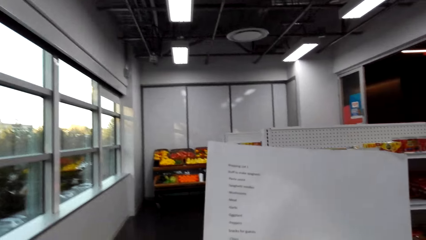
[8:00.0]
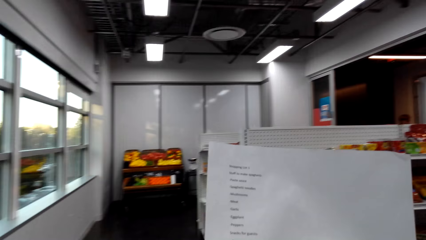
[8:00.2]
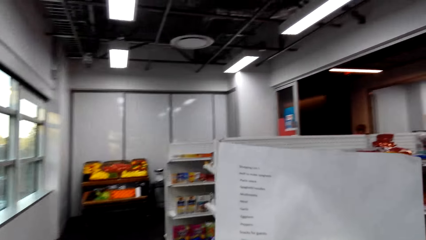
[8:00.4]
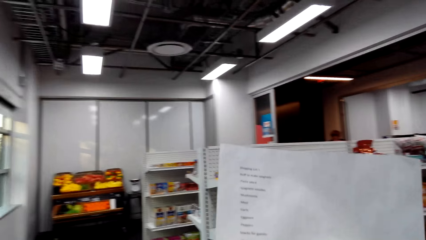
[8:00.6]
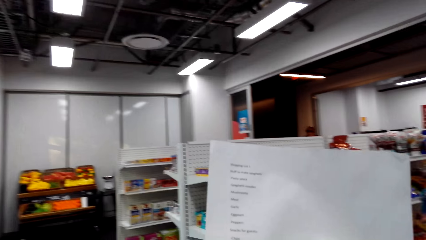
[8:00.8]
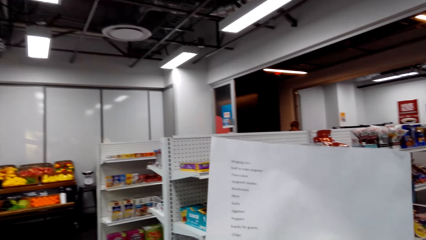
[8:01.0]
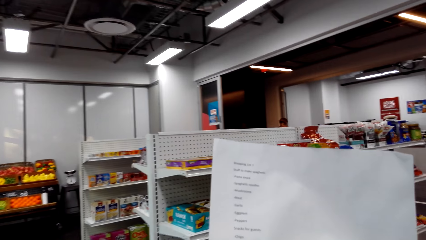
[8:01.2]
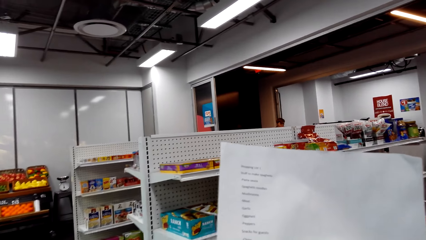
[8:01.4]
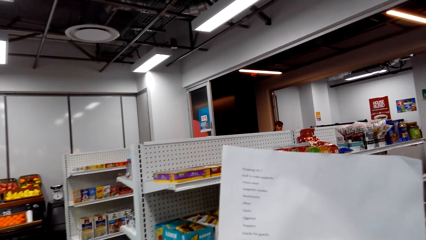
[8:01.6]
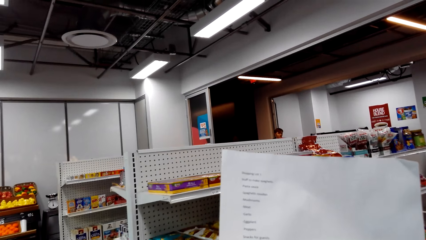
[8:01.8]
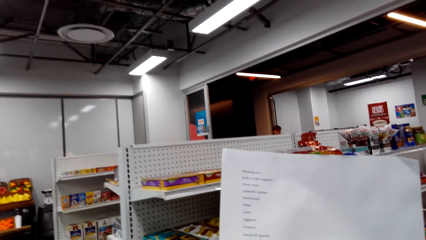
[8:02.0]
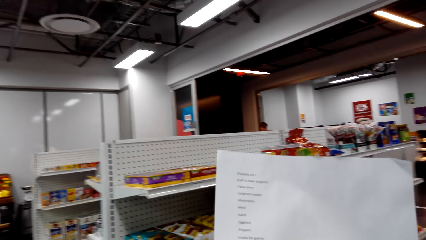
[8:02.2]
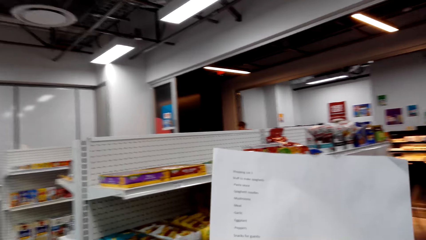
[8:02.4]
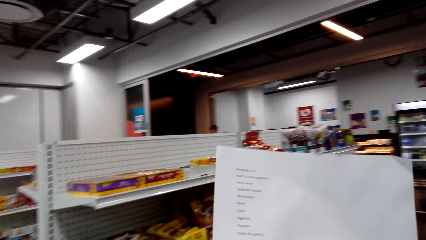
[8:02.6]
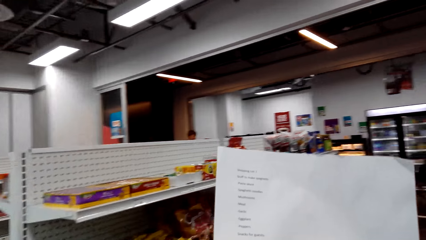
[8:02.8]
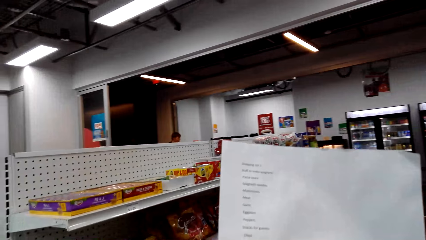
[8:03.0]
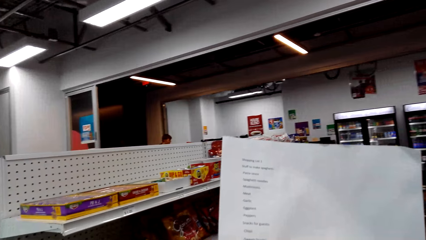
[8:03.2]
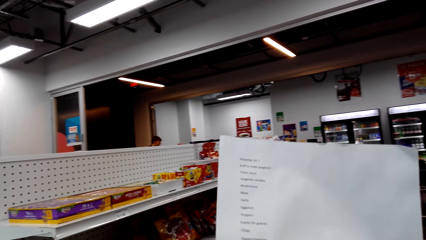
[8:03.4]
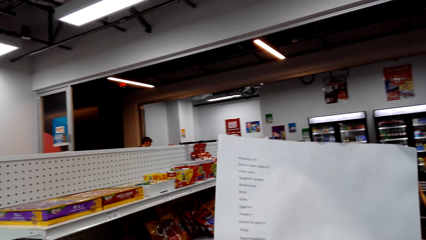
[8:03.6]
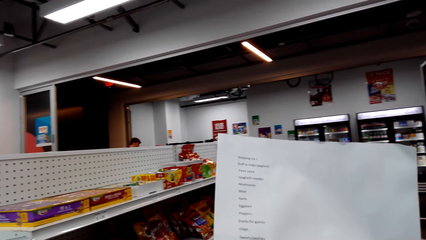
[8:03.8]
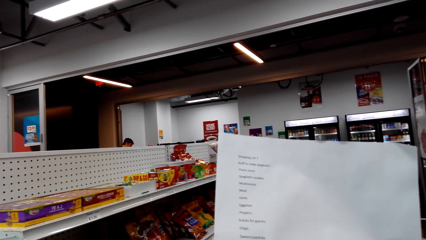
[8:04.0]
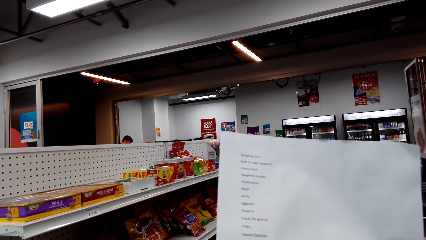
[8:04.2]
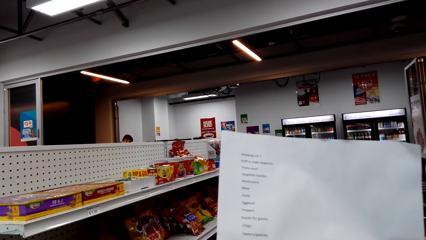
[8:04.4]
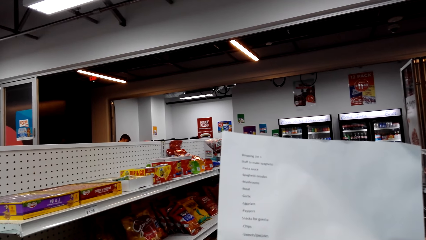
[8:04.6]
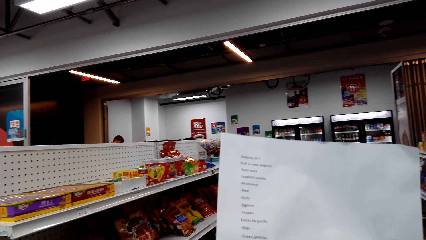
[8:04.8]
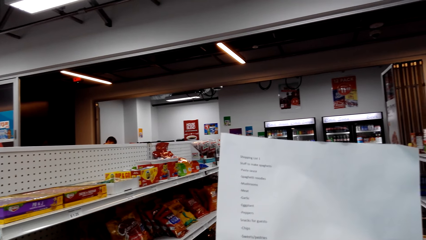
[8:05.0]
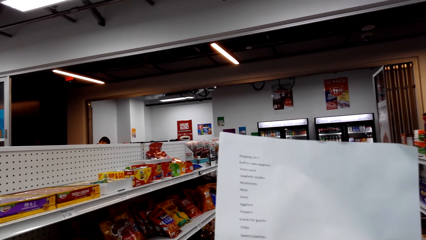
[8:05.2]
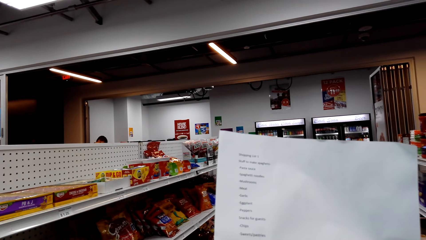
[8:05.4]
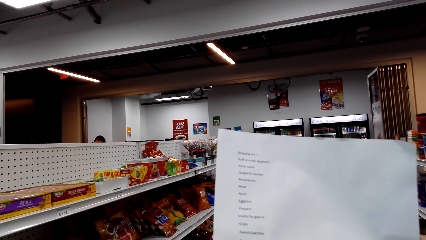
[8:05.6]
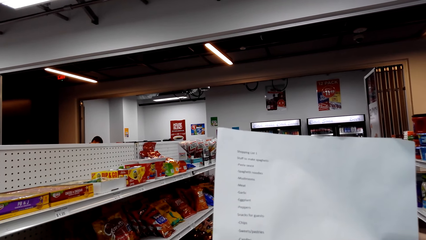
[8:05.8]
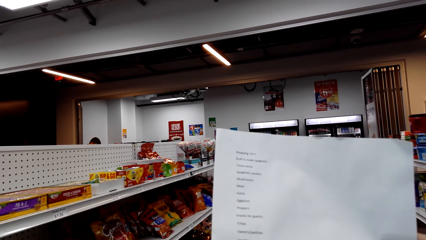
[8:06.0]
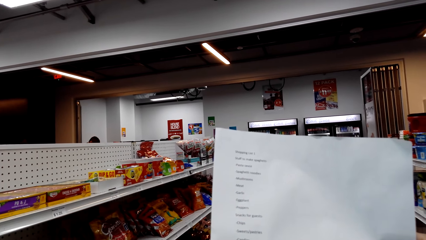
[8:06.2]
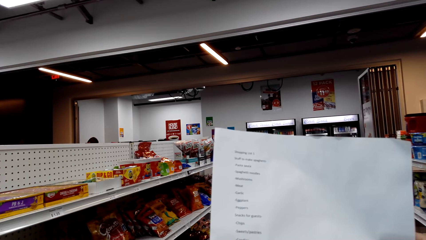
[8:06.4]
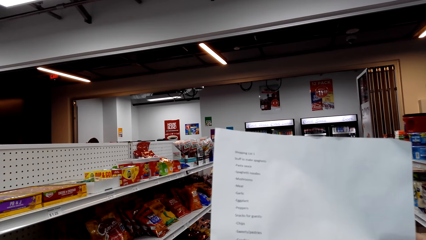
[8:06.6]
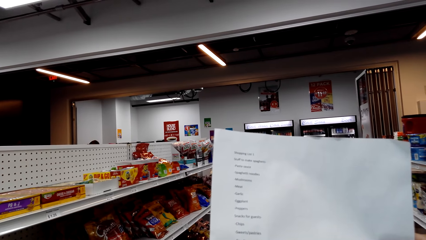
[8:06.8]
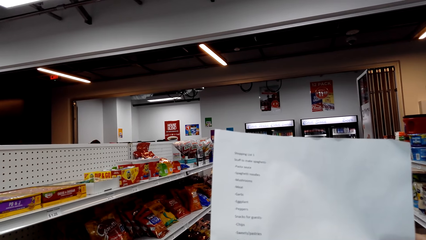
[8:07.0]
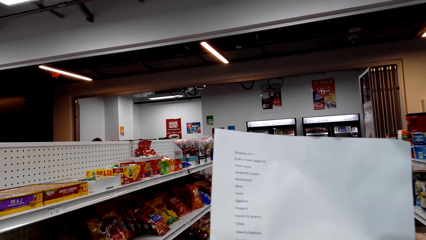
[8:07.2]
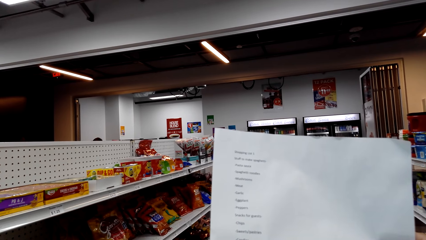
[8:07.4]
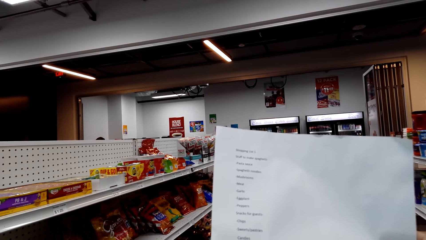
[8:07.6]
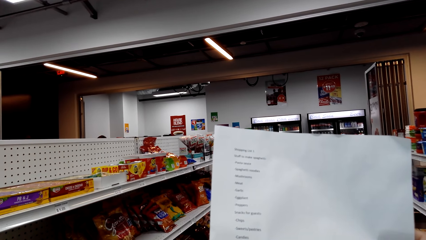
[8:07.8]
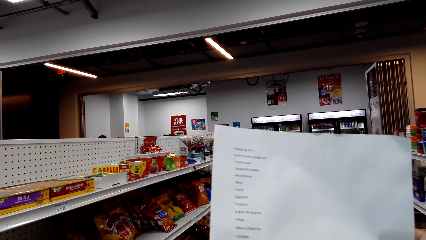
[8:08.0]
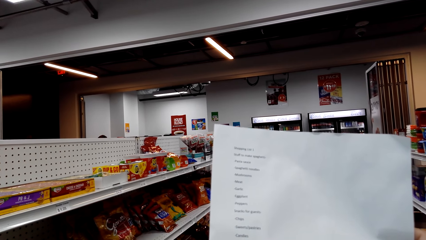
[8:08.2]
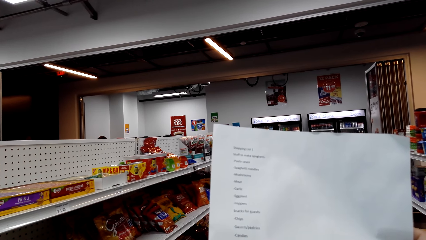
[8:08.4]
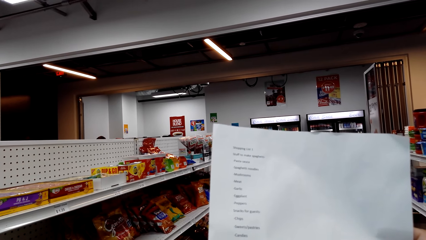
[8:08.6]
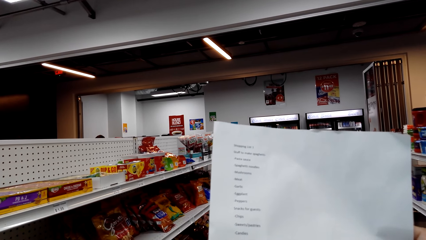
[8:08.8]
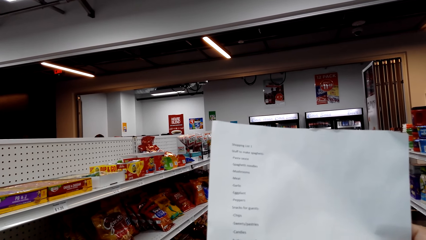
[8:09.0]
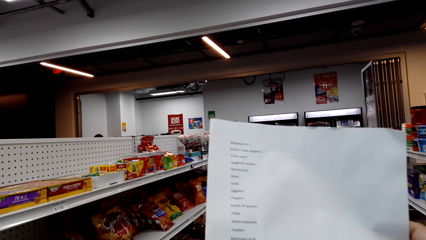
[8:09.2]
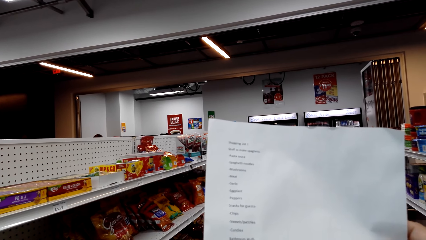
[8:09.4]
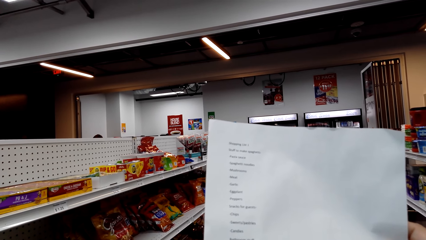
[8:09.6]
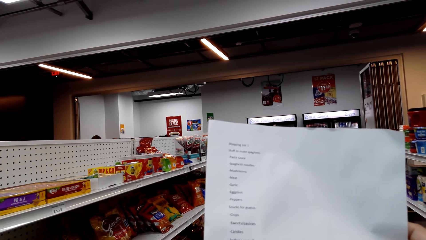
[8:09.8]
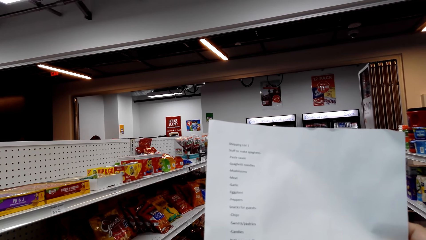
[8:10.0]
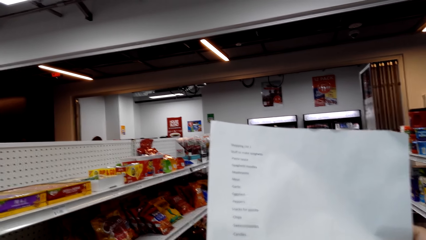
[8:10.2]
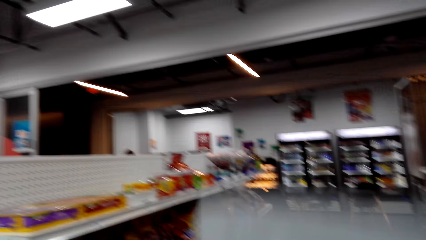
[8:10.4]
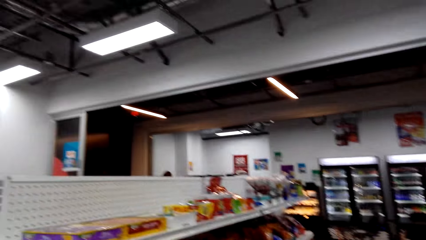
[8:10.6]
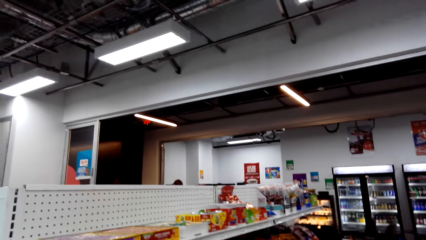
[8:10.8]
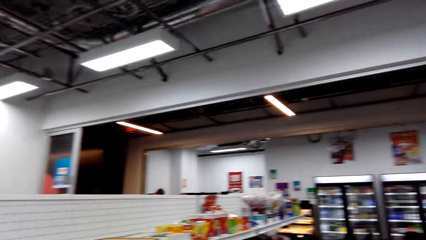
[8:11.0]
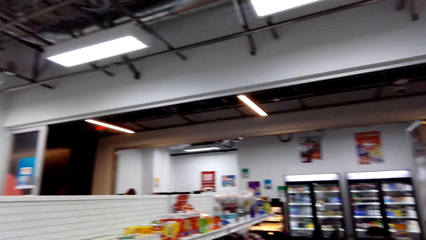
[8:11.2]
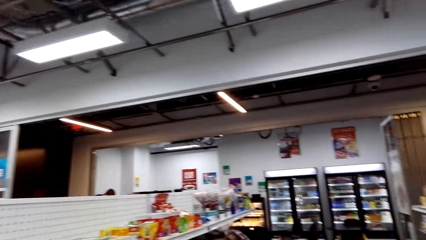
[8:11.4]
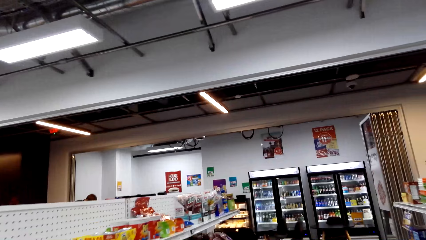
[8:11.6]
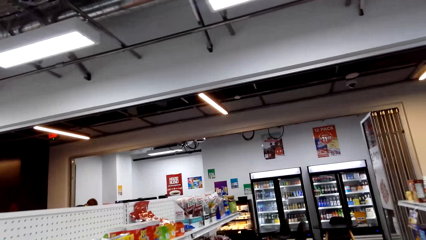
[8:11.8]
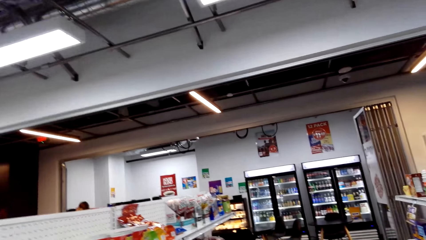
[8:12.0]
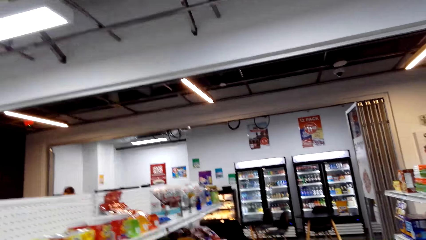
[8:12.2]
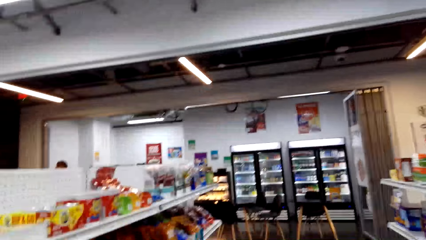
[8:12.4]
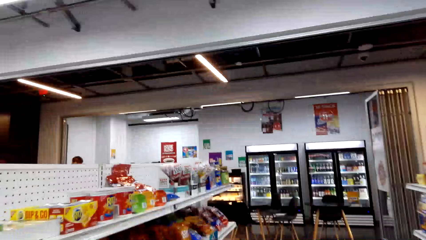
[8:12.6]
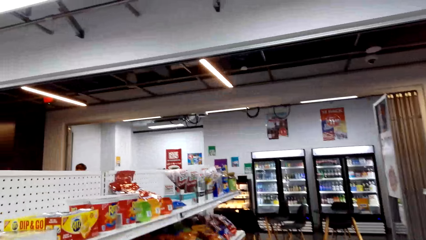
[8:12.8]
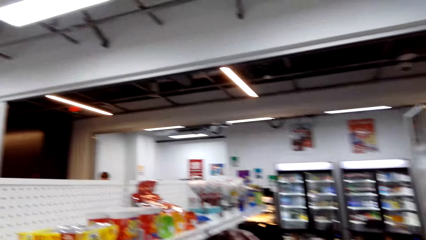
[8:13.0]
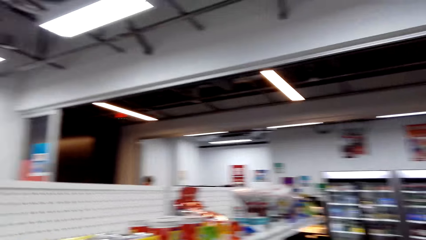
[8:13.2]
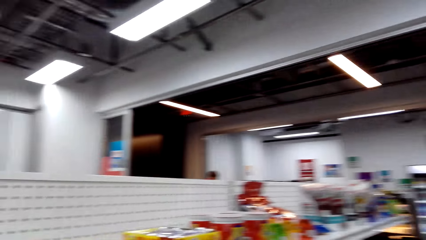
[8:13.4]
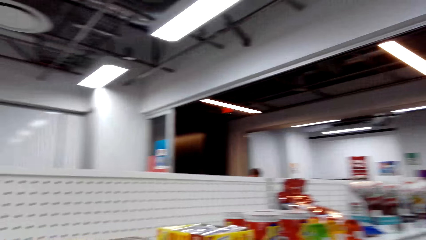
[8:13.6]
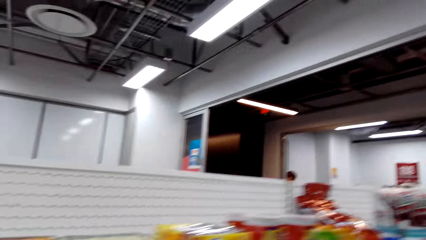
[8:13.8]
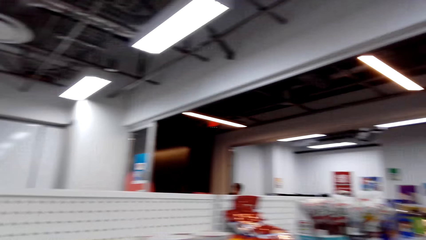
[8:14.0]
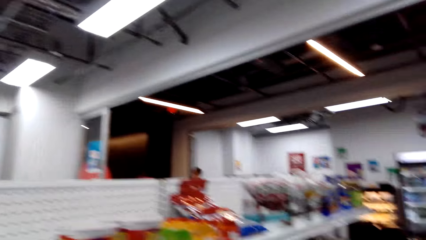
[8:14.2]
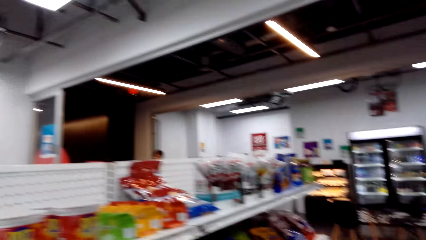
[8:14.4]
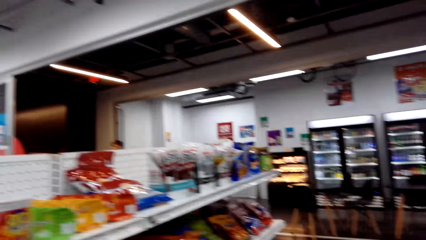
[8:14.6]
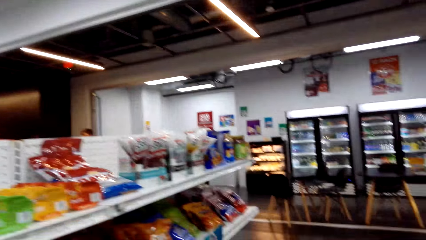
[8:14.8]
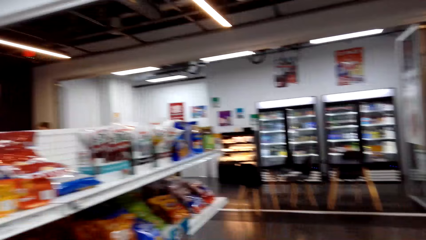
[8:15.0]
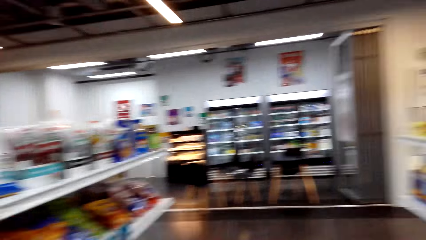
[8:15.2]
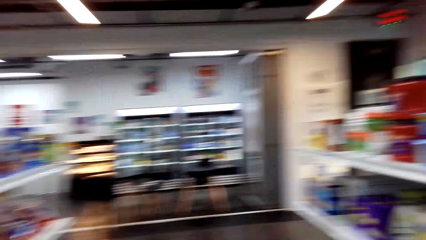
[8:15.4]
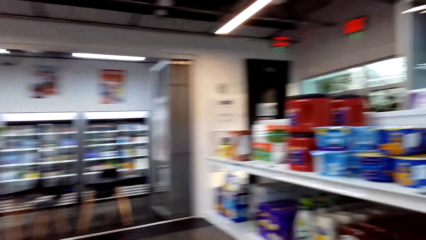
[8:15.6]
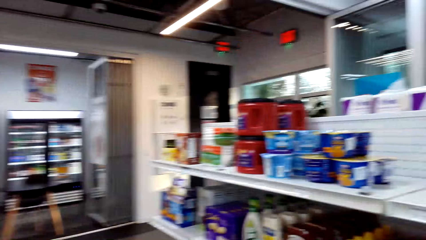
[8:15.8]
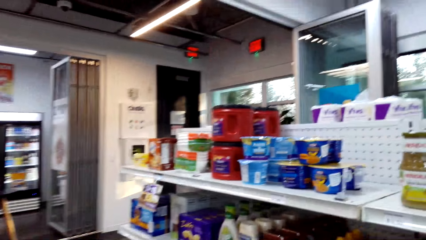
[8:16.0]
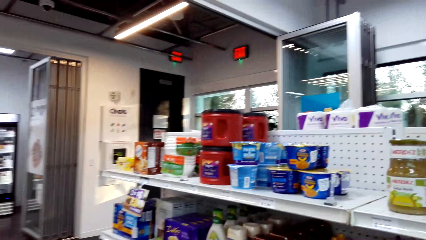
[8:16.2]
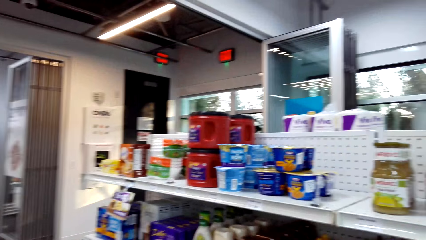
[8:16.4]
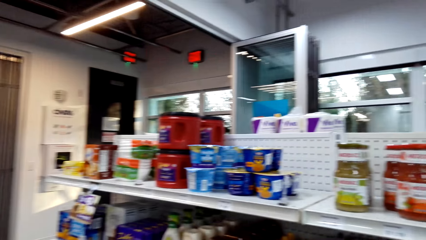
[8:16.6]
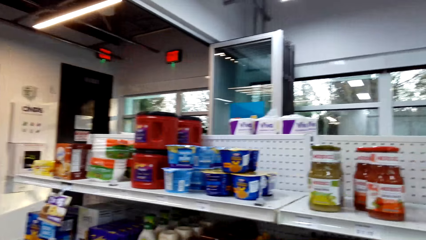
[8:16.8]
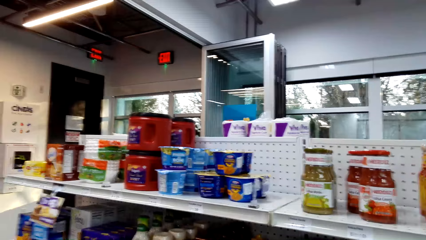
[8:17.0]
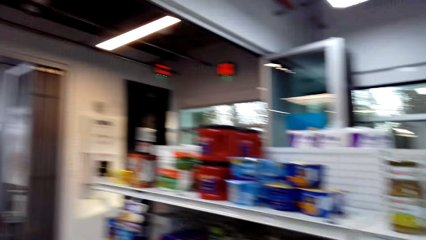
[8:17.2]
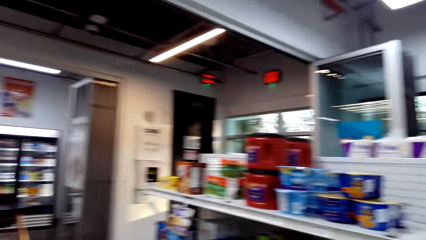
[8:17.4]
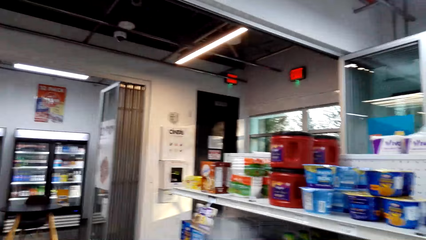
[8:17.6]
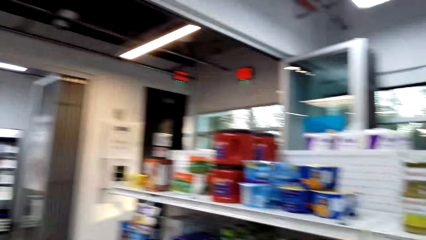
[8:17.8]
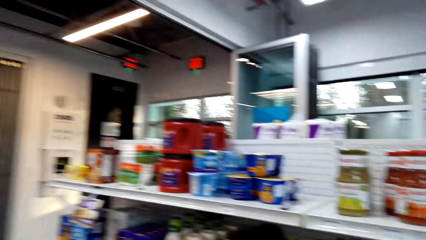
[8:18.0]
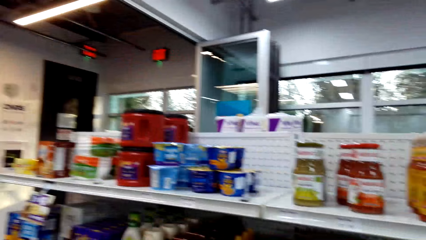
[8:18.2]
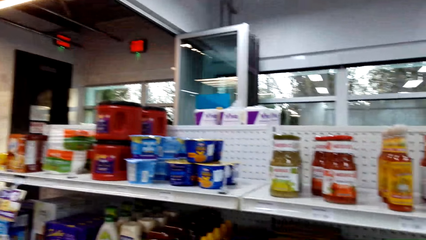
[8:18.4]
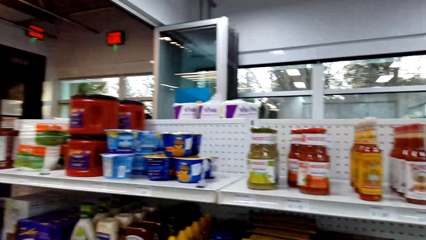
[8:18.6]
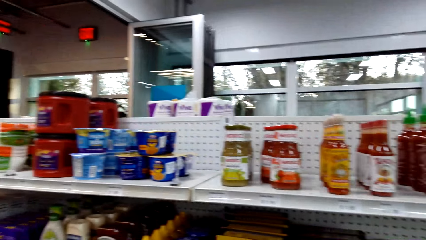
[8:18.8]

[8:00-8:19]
The camera wearer looks at the items on the shelf. They look around the shelves. They walk in the supermarket. They converse.
